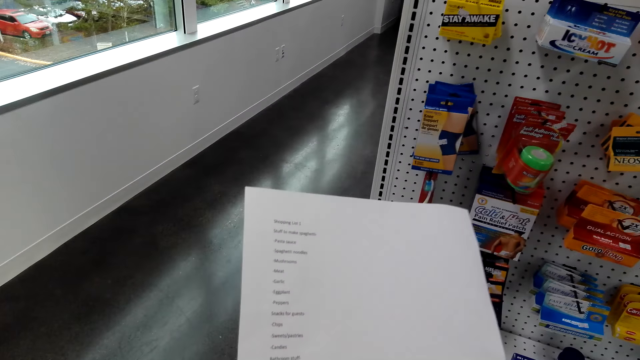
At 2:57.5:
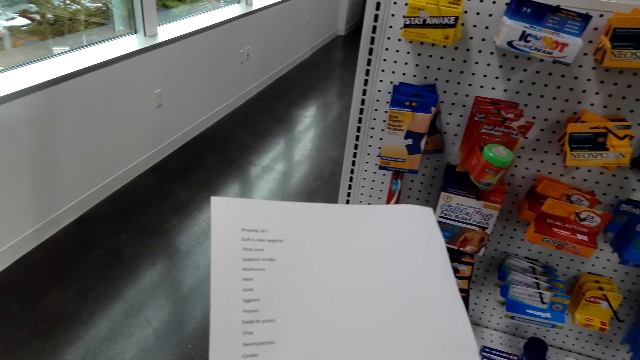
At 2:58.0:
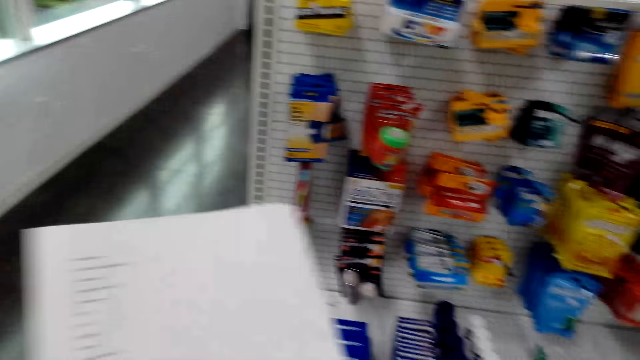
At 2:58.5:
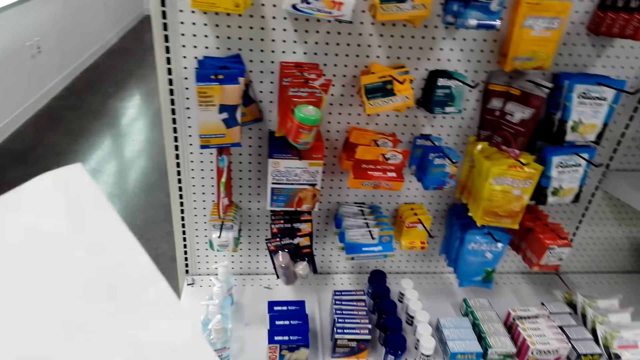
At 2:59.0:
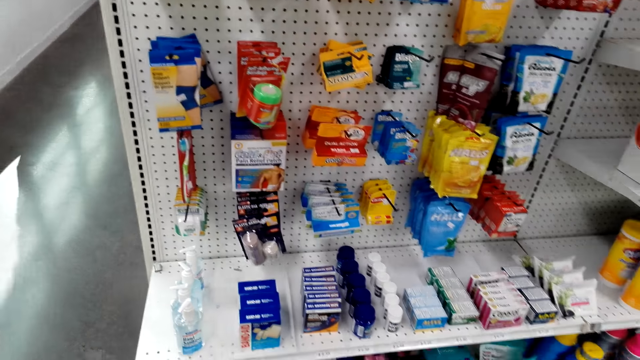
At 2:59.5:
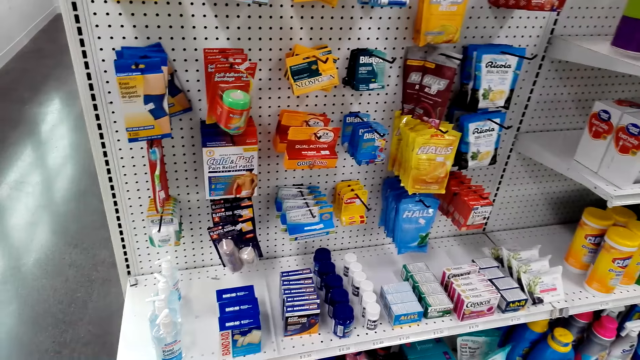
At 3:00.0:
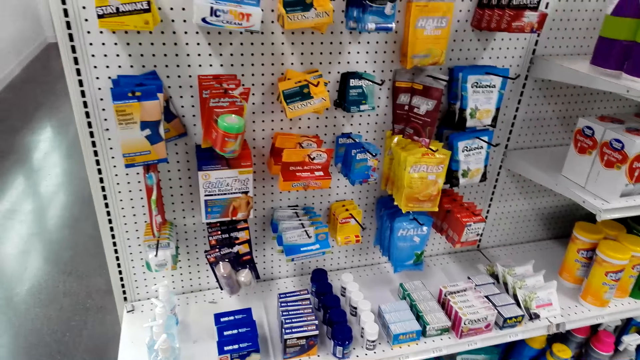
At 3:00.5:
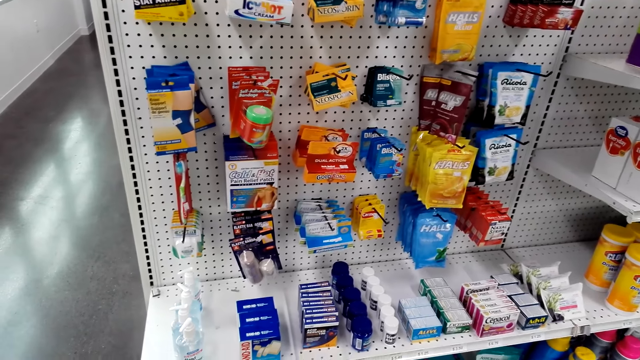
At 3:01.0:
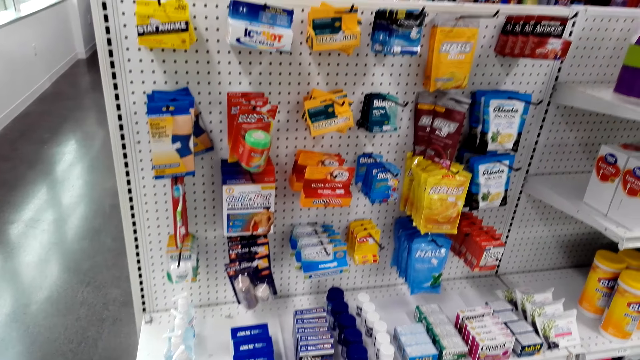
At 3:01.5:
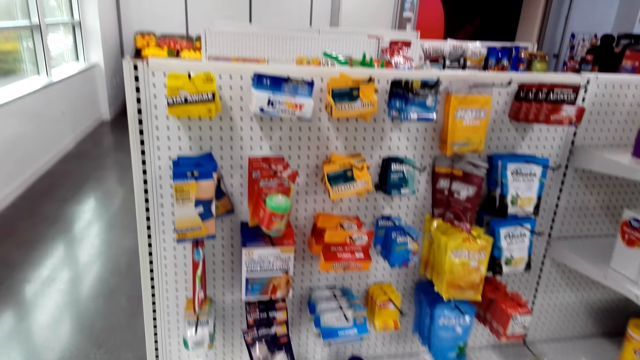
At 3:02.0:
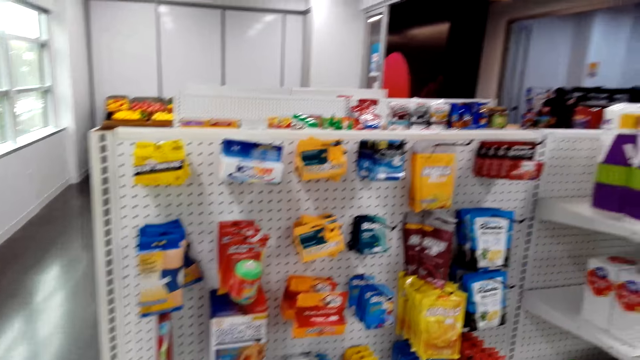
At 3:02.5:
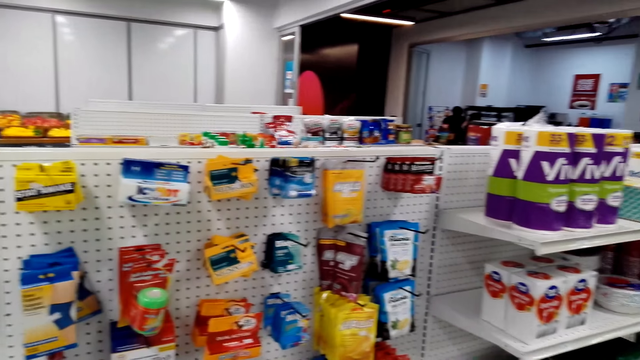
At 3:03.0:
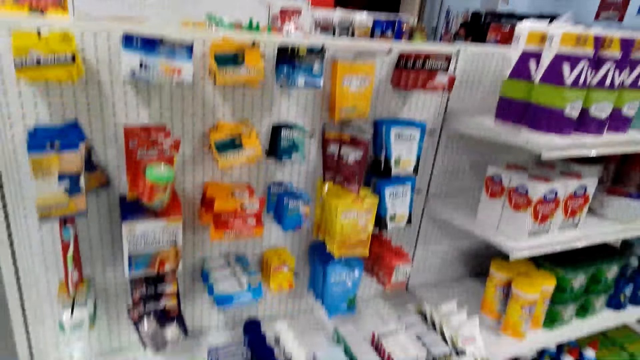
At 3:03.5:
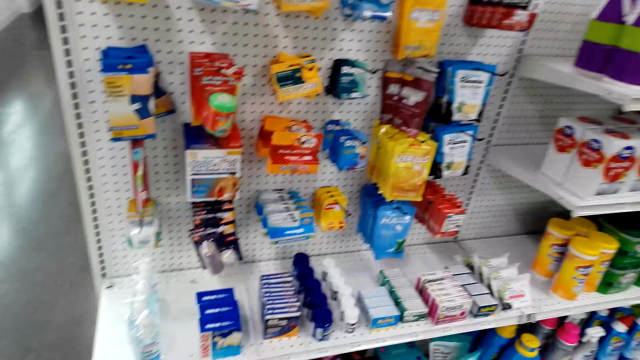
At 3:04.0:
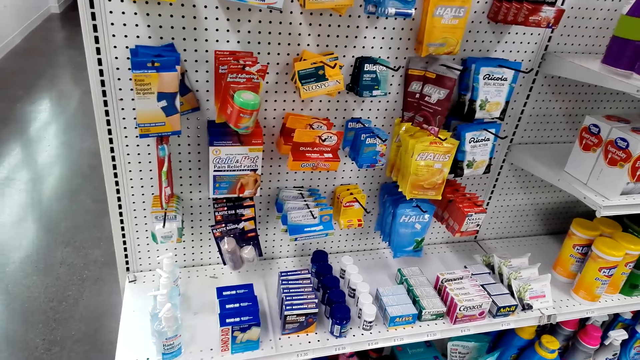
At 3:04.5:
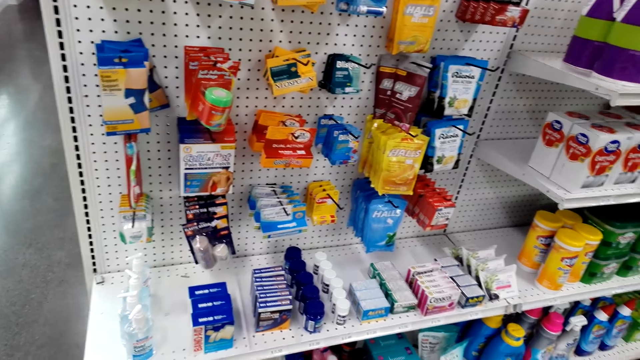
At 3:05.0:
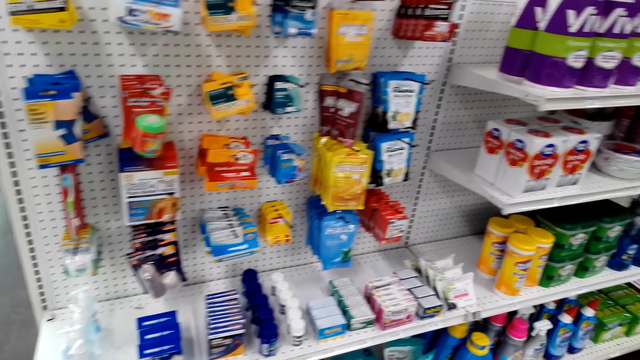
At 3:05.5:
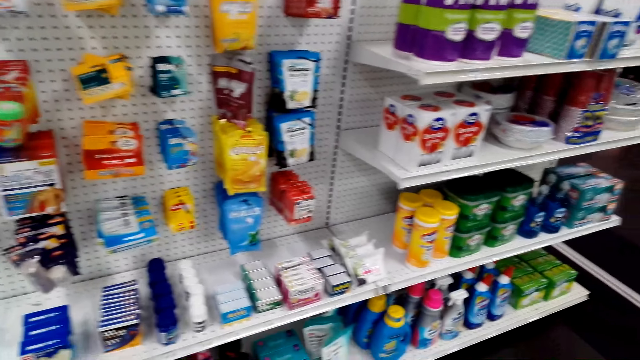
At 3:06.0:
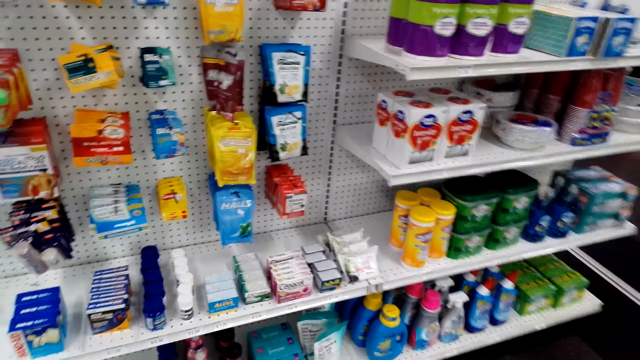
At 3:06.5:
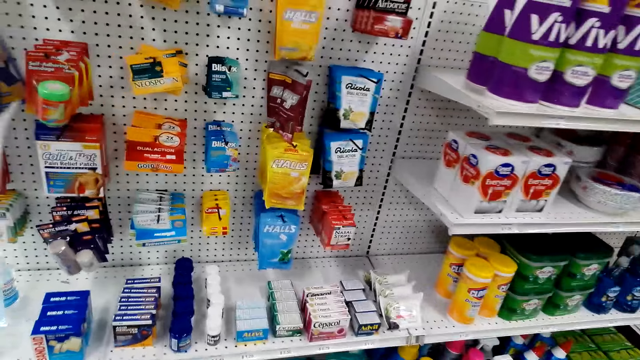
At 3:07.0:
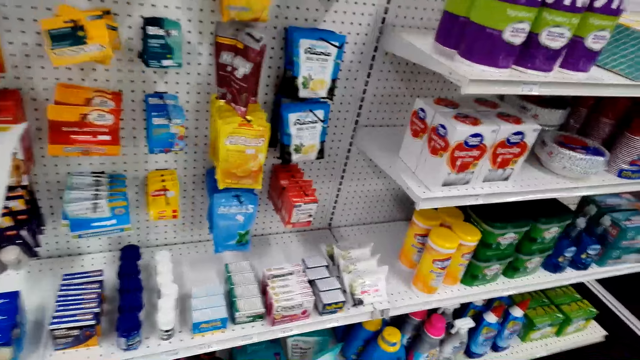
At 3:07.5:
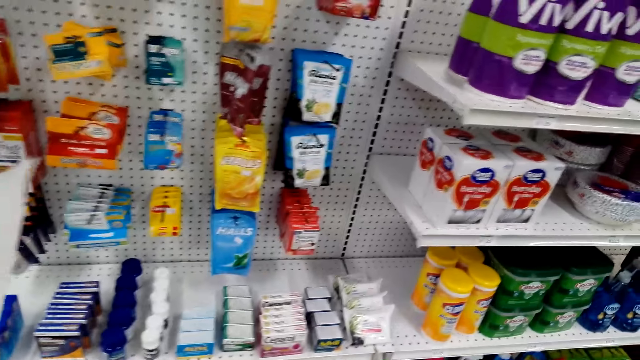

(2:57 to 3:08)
The camera wearer looks around. They look around again.

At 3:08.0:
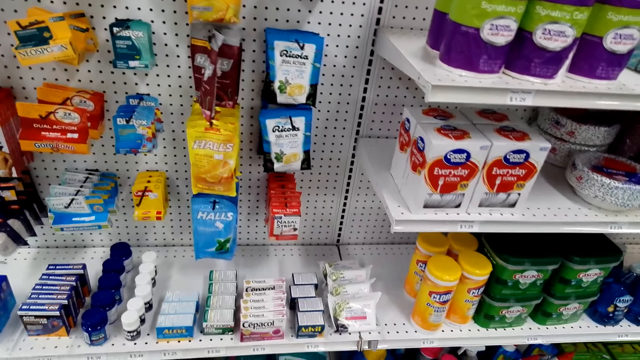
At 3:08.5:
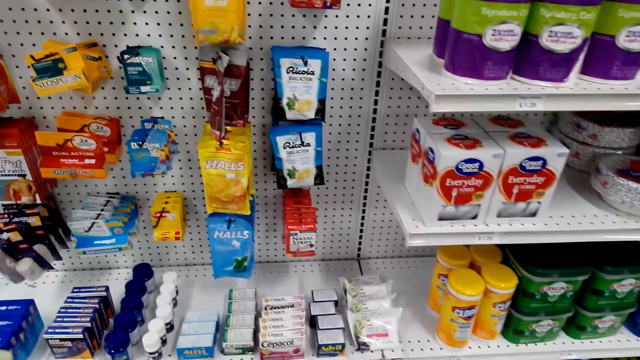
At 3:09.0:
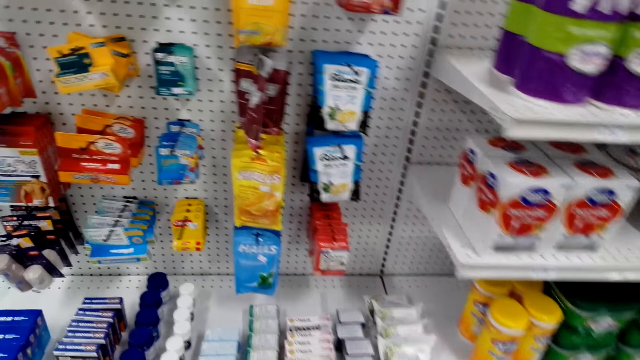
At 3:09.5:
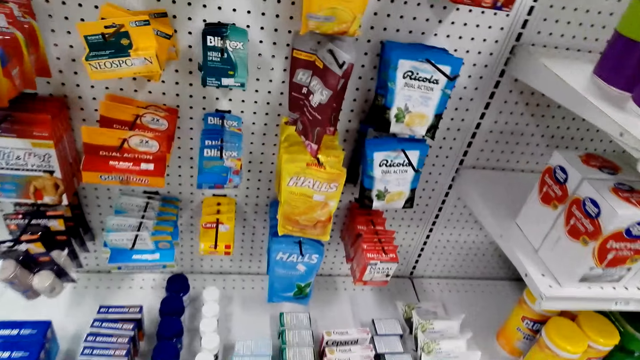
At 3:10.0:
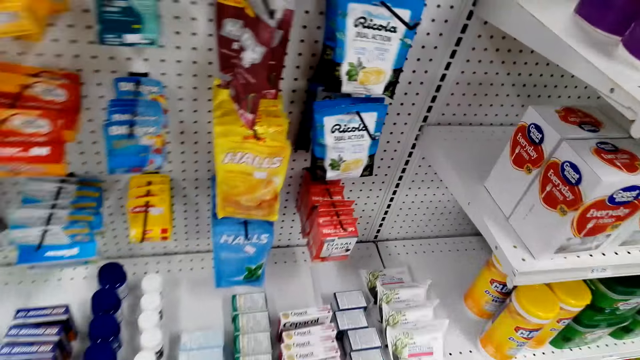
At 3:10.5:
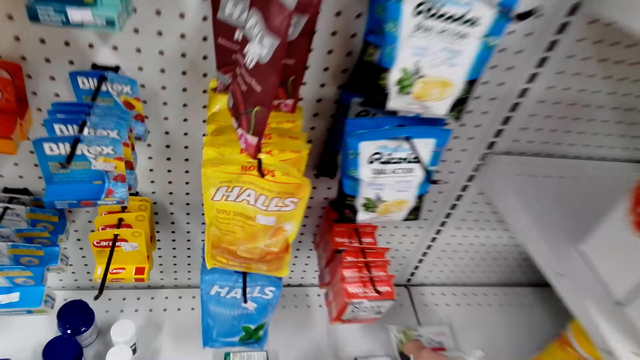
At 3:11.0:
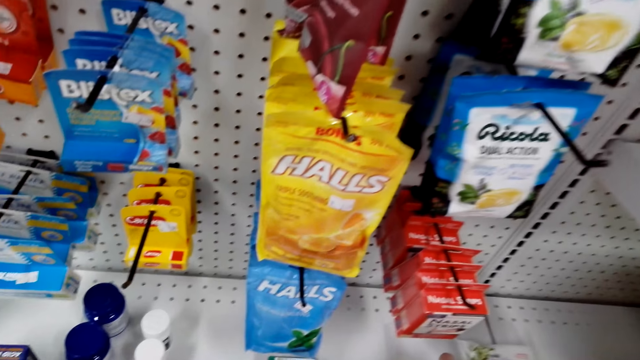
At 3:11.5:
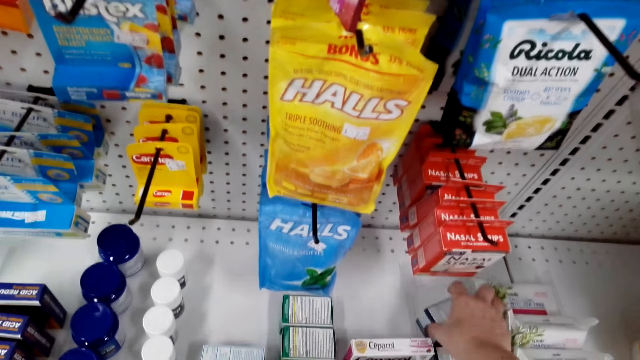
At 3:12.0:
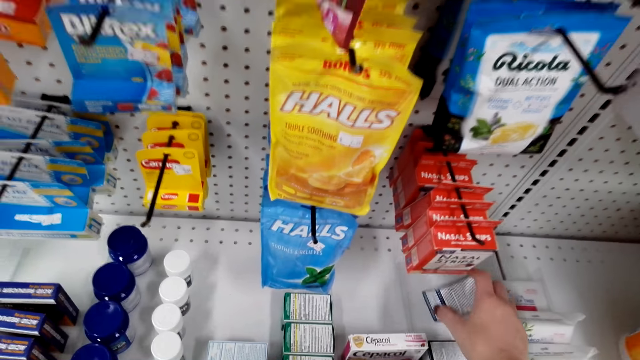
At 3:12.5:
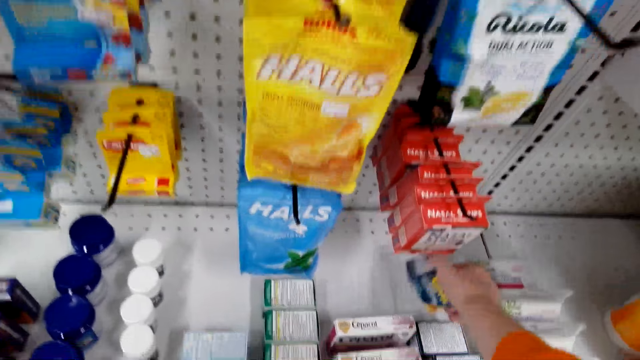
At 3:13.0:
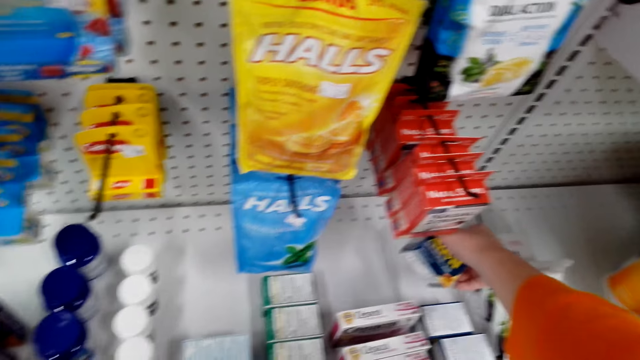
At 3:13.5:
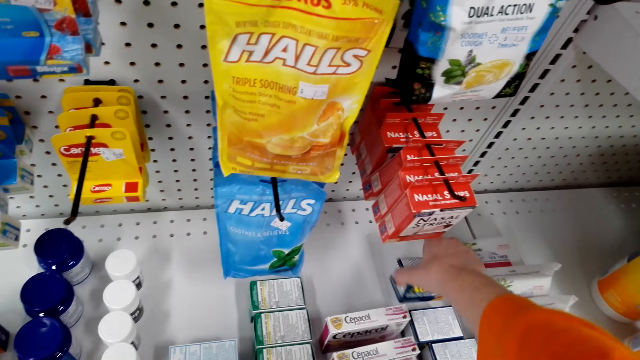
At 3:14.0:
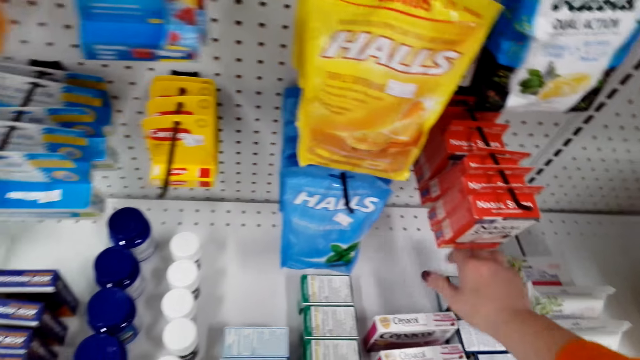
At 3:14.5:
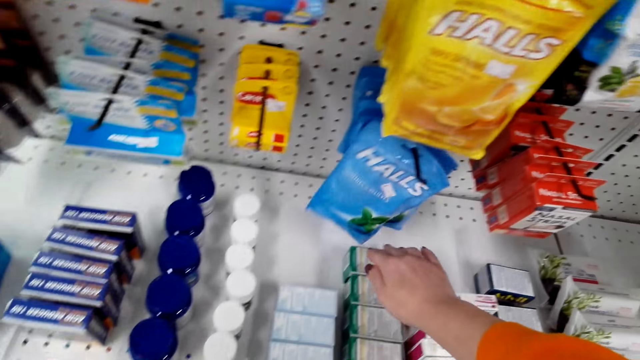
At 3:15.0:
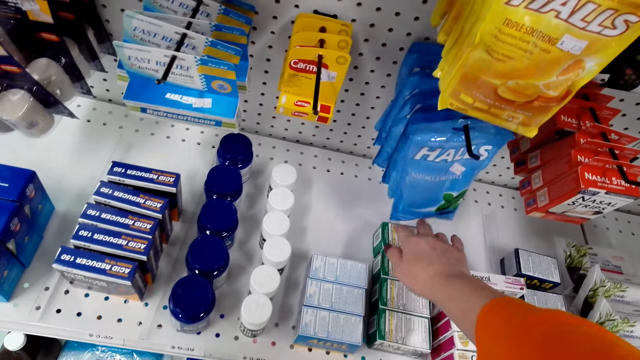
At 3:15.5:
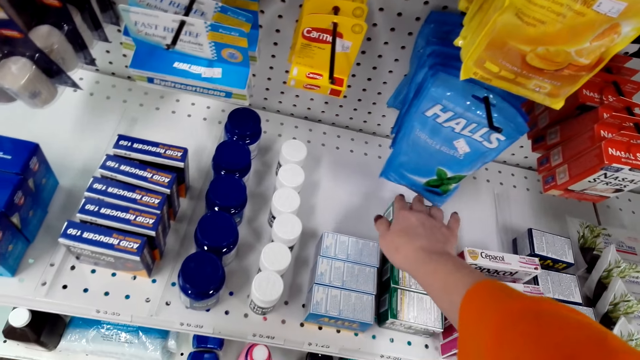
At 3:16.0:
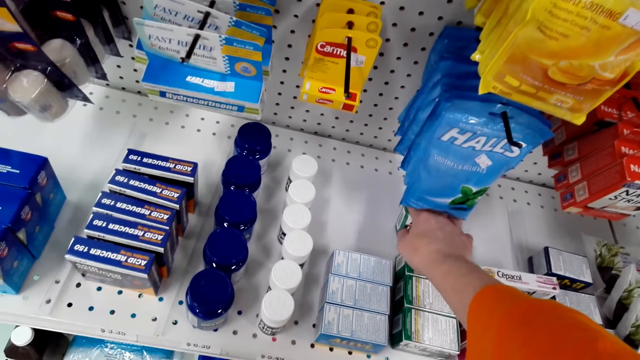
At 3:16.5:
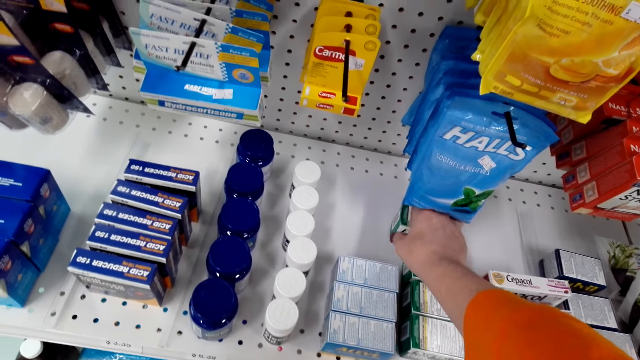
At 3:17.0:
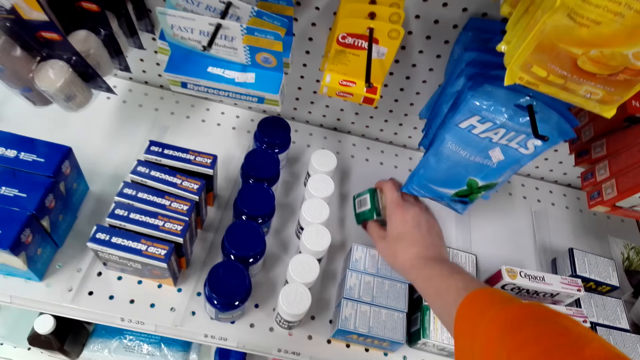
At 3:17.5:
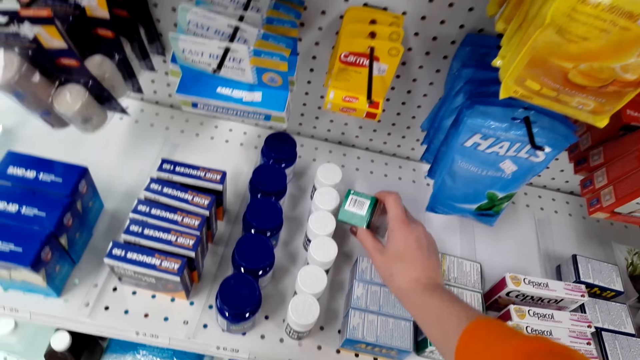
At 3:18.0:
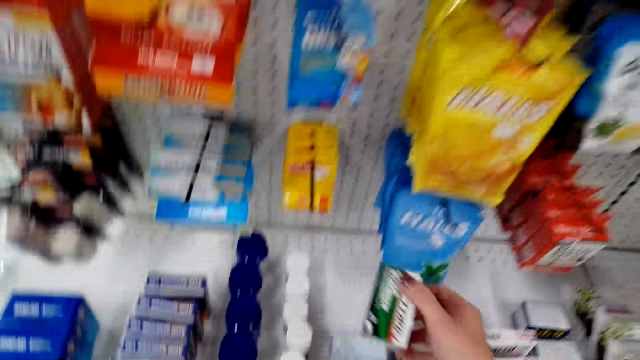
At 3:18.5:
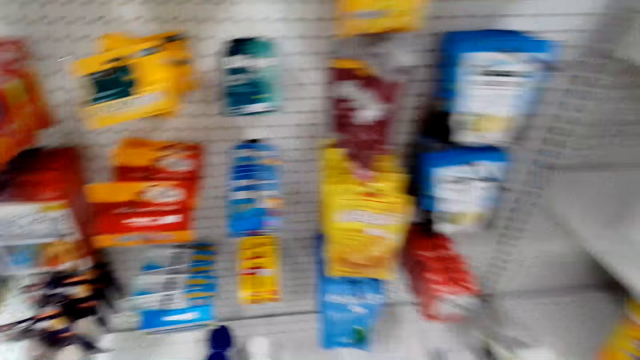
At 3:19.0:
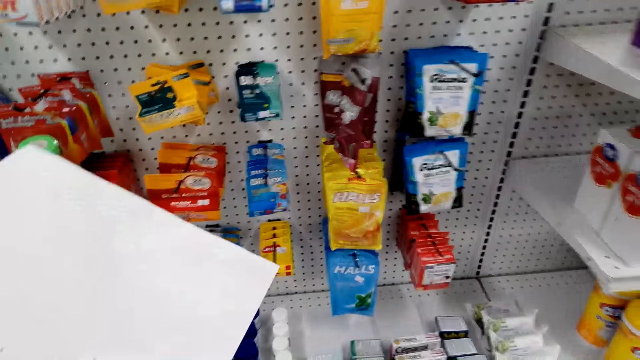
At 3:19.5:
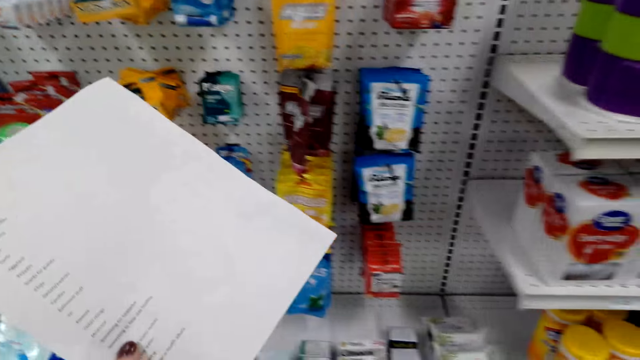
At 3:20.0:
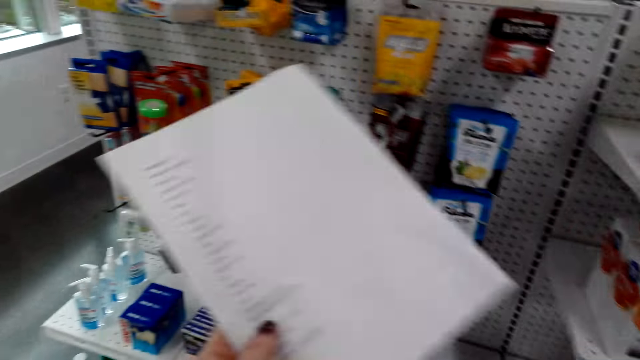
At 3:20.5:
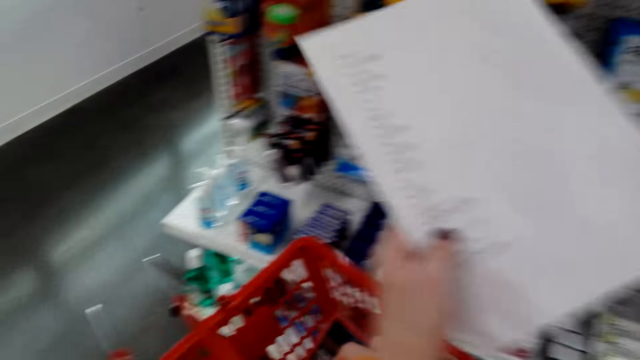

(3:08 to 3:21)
The camera wearer looks around. They take food stuffs in the shelf. They put something on the shelf. They pick up something.
